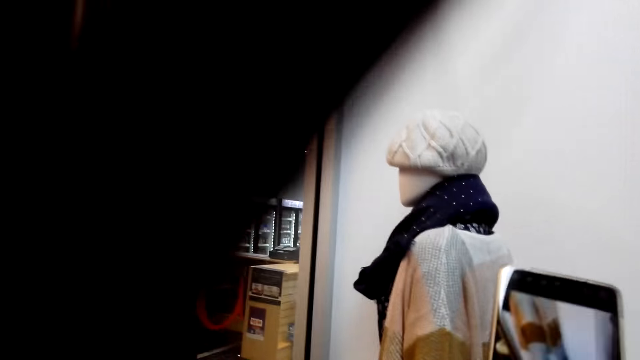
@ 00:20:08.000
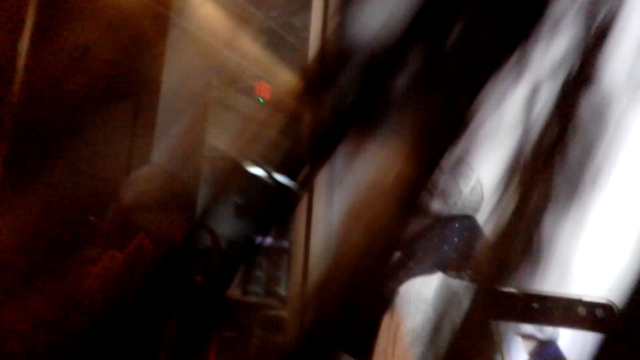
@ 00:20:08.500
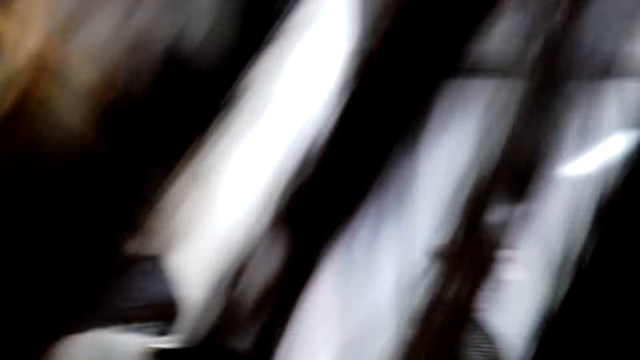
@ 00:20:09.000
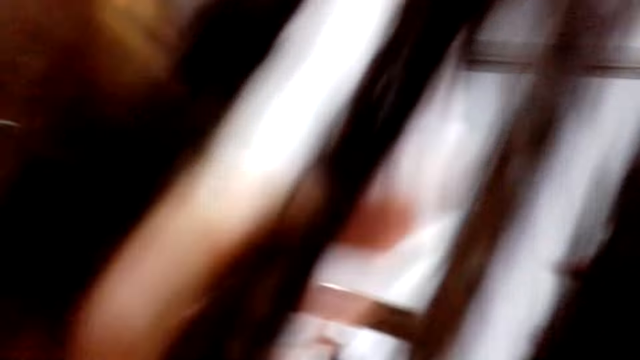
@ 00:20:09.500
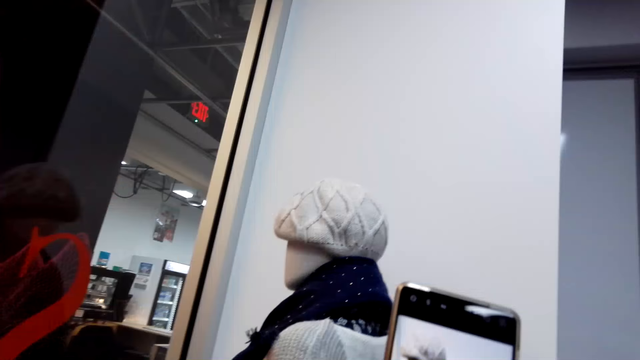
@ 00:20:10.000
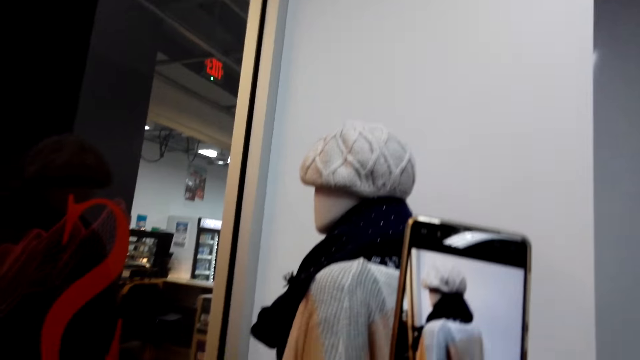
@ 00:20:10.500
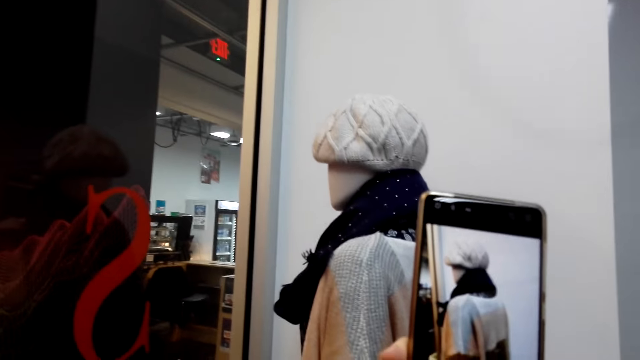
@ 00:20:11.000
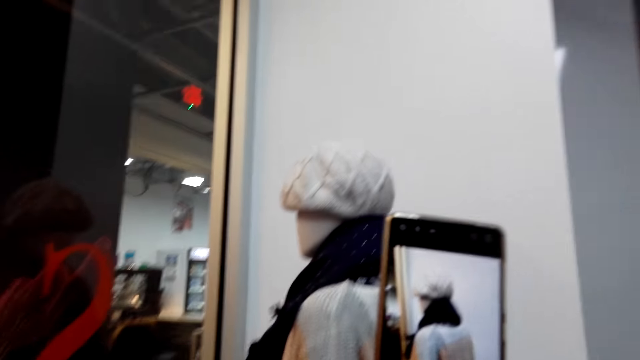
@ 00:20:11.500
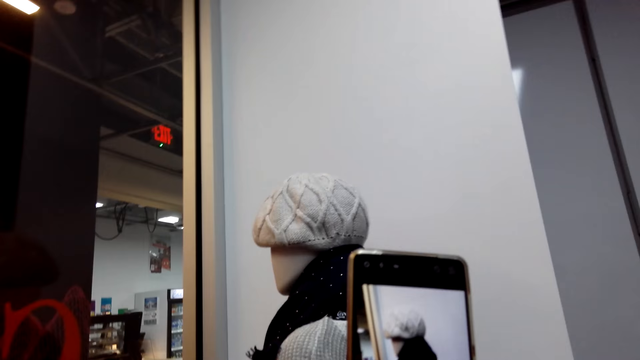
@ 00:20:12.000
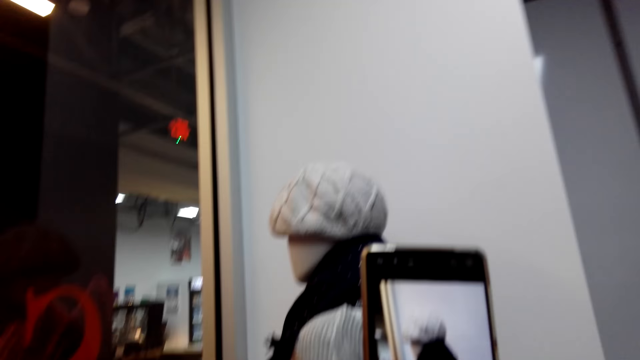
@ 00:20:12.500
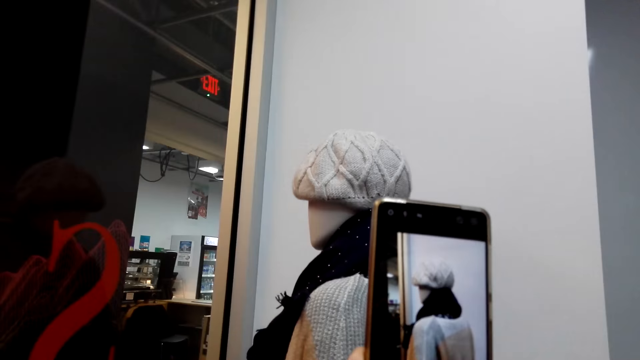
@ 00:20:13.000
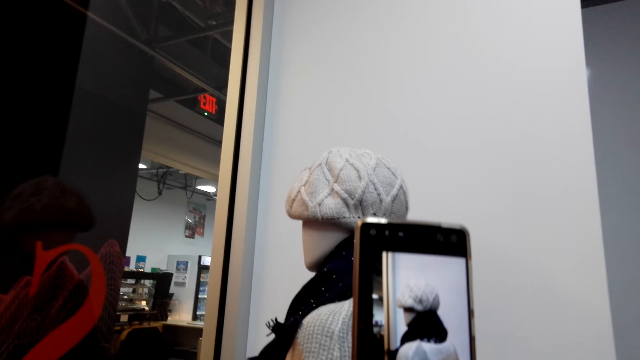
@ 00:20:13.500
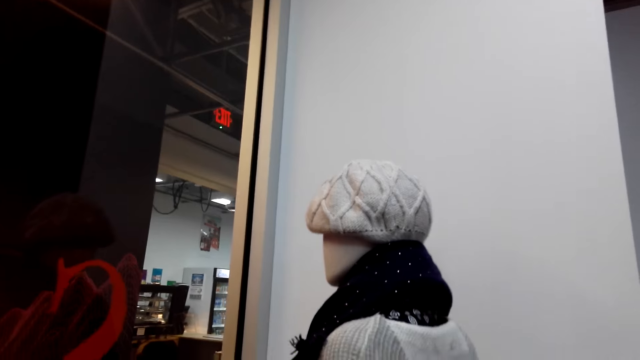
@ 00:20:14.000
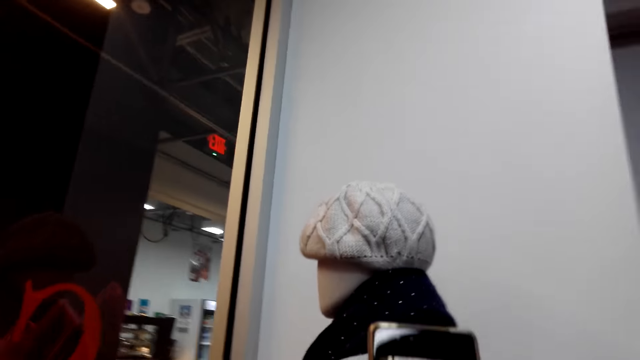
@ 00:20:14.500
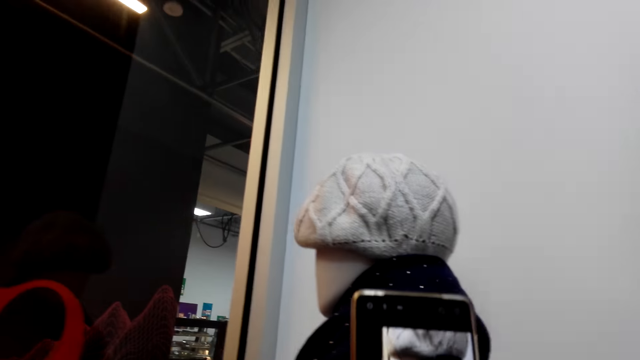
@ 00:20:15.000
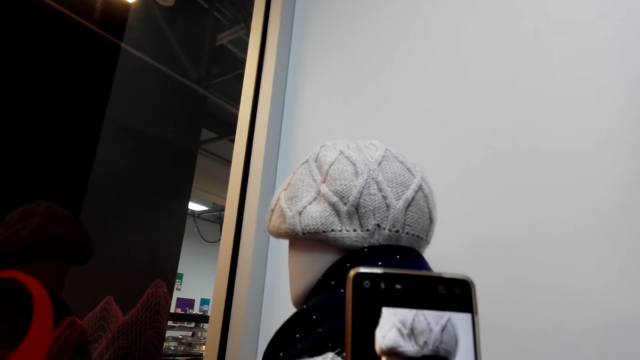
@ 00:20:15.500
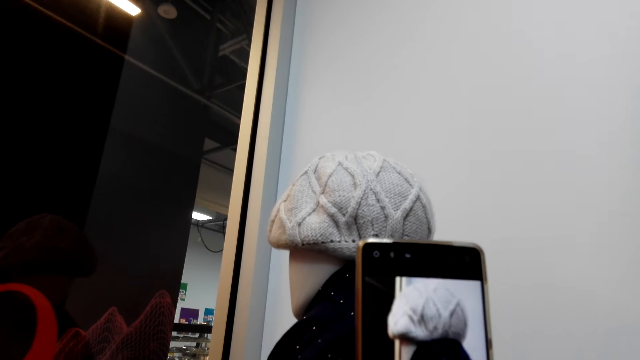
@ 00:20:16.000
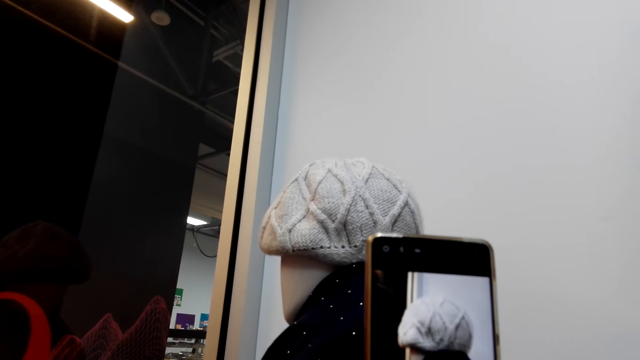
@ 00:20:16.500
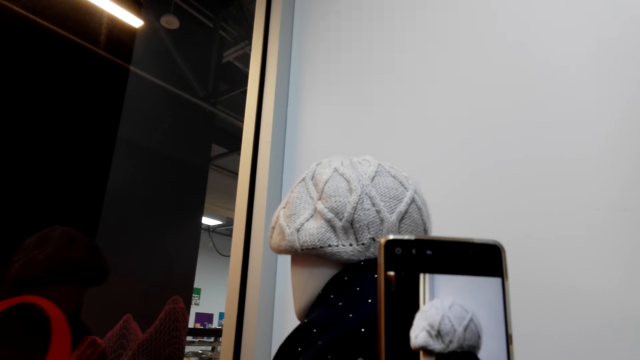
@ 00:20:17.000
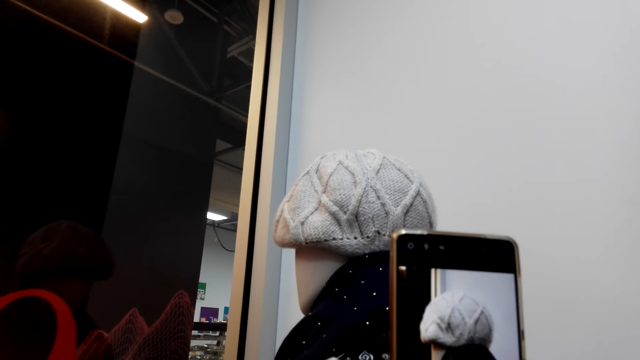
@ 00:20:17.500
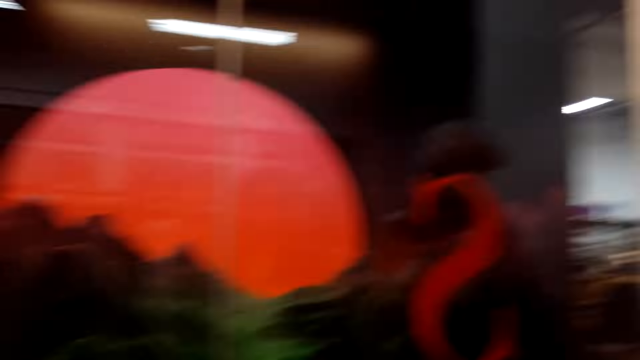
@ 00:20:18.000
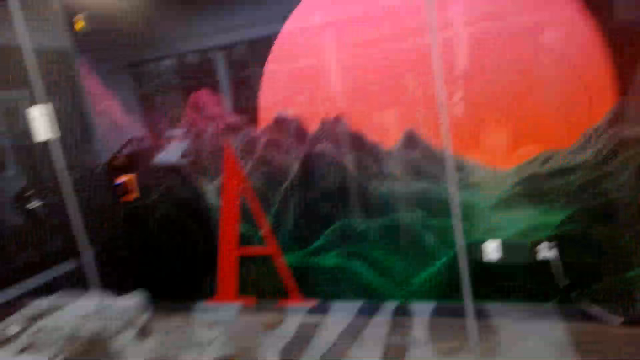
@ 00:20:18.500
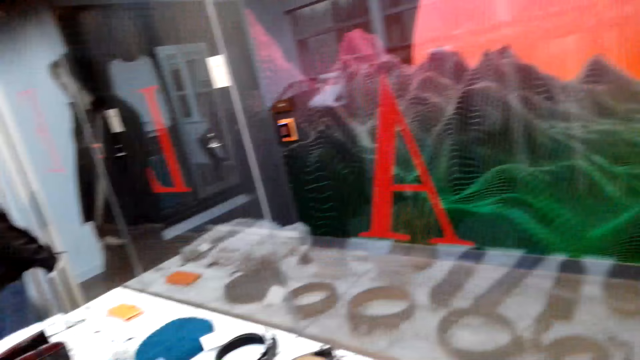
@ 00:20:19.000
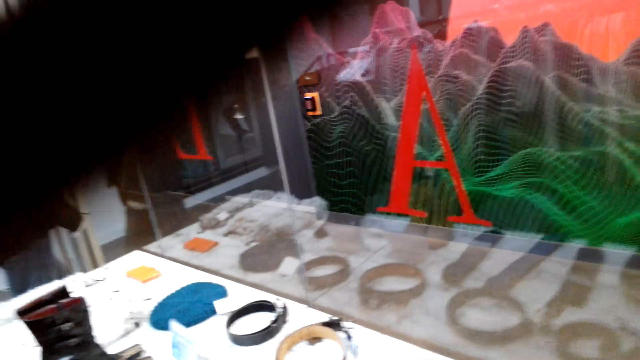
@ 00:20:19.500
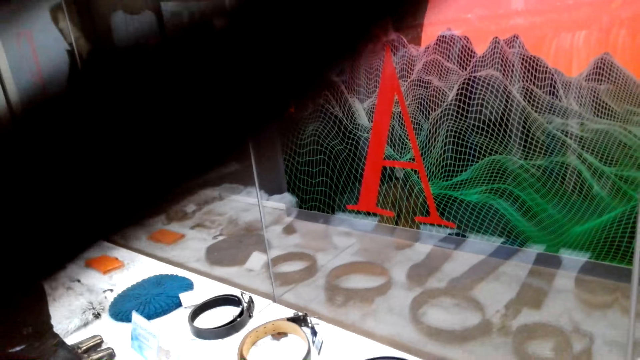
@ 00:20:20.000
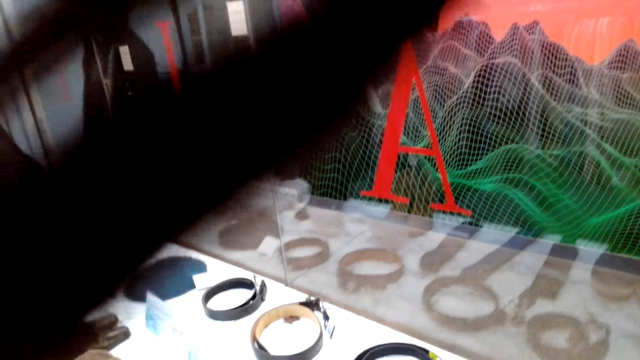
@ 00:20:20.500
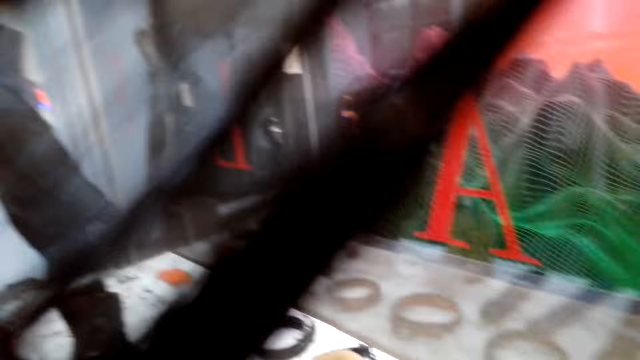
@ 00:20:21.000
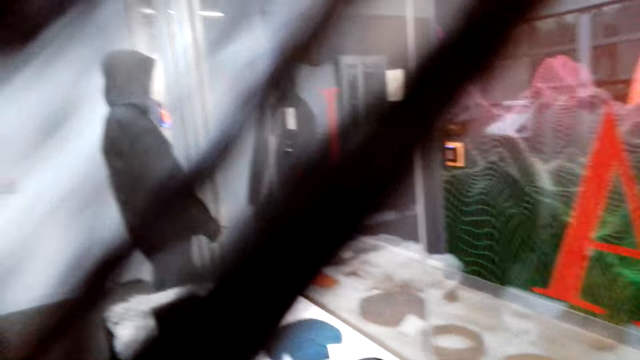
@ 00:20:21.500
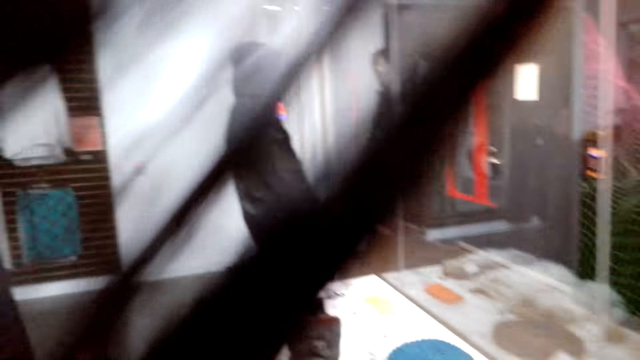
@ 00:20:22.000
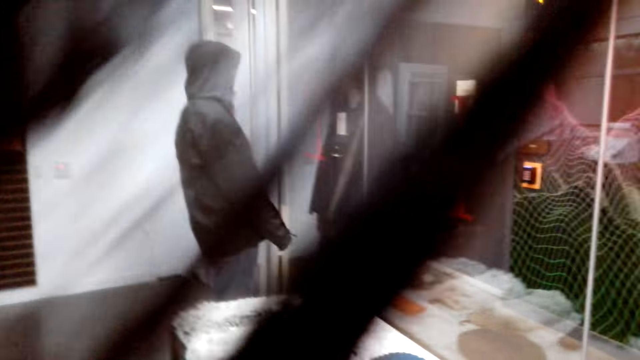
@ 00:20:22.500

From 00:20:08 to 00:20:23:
The camera wearer takes a picture of the clothes. She uses the phone. She touches her hair. She walks in the room.

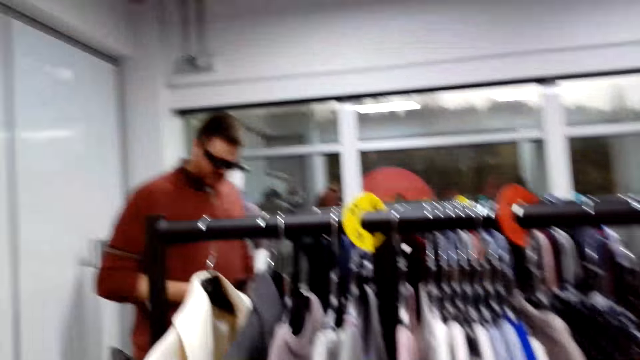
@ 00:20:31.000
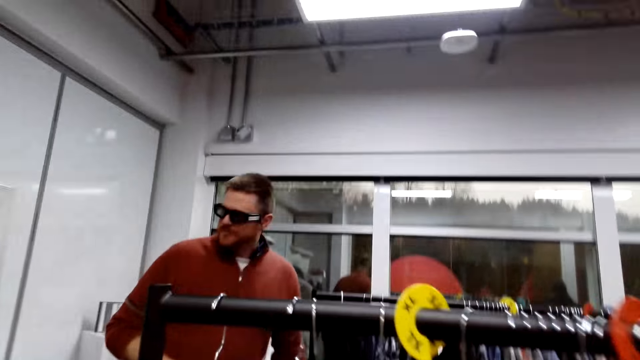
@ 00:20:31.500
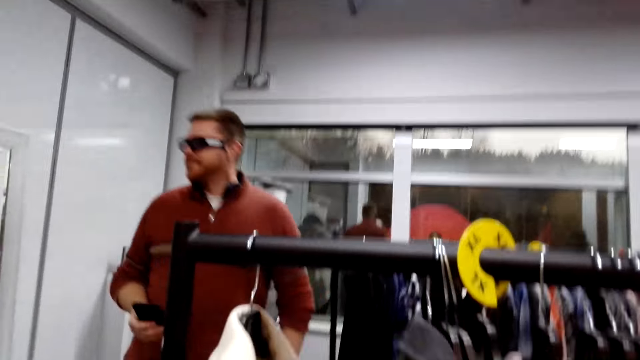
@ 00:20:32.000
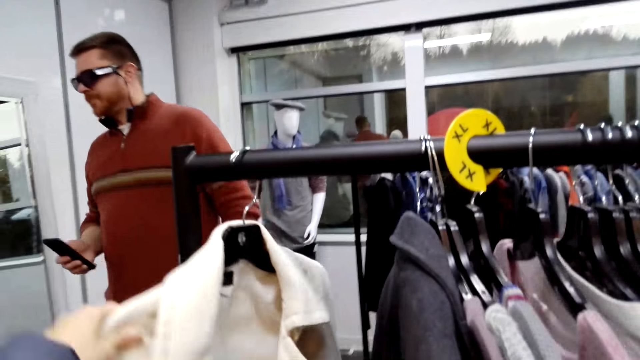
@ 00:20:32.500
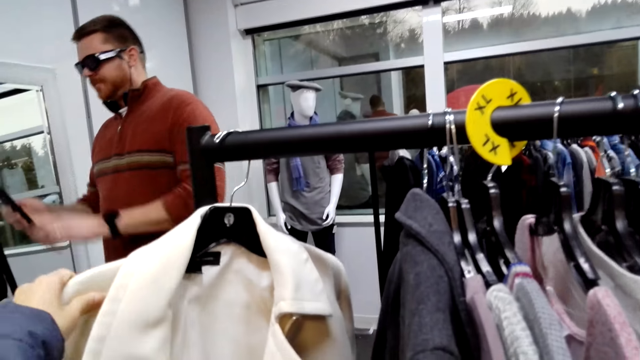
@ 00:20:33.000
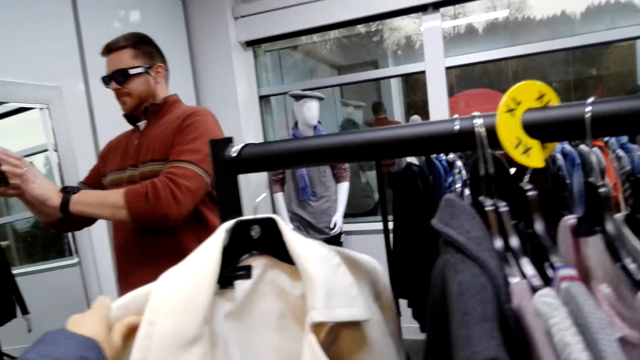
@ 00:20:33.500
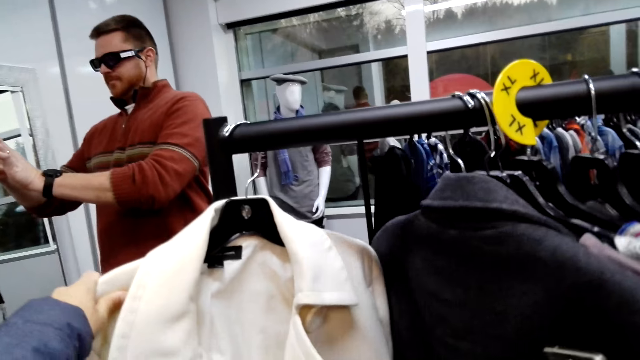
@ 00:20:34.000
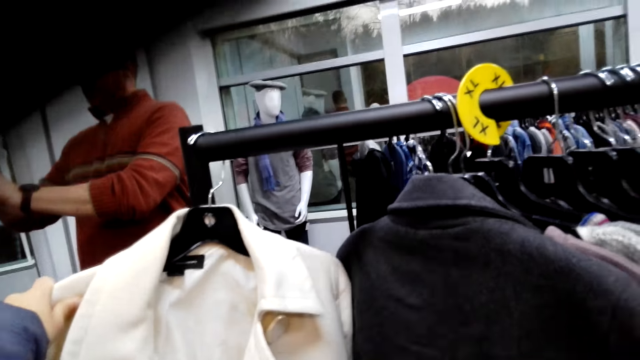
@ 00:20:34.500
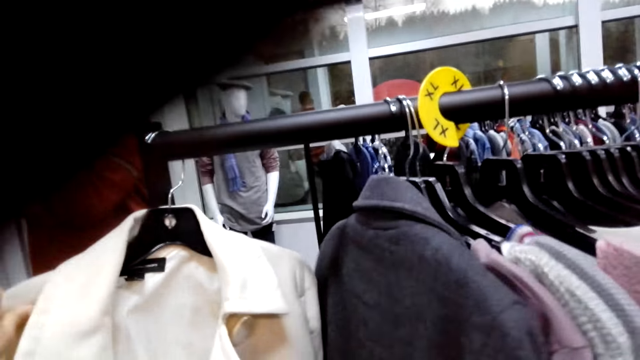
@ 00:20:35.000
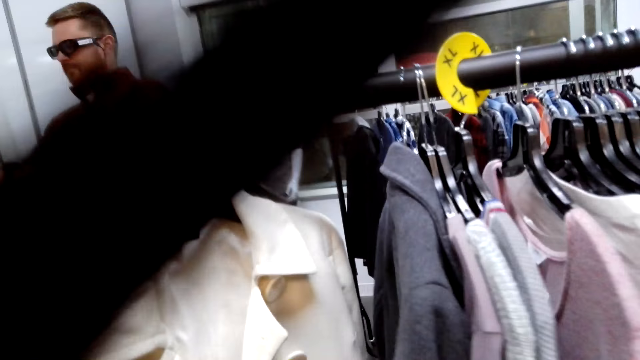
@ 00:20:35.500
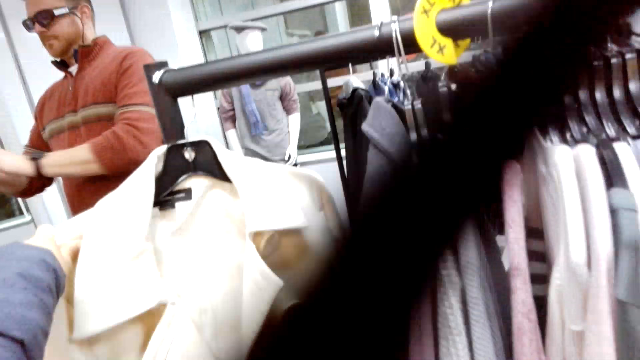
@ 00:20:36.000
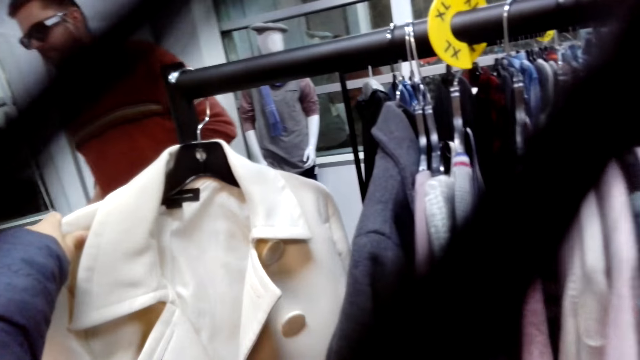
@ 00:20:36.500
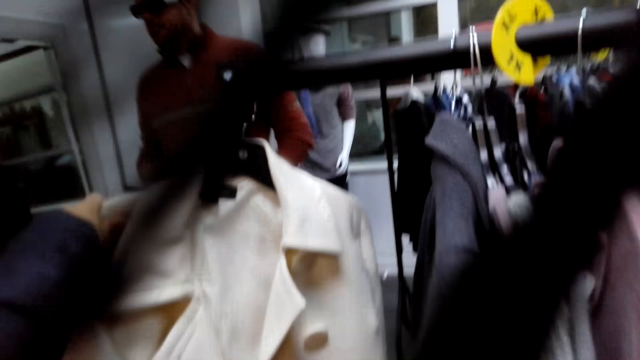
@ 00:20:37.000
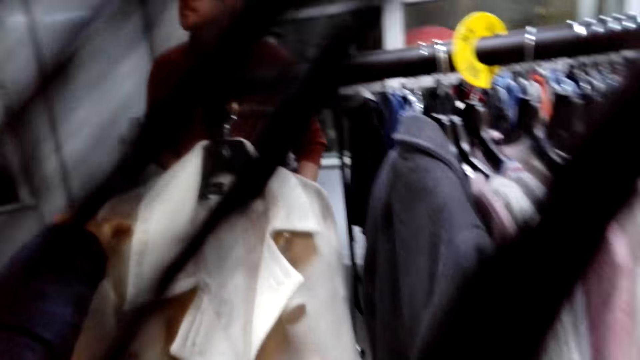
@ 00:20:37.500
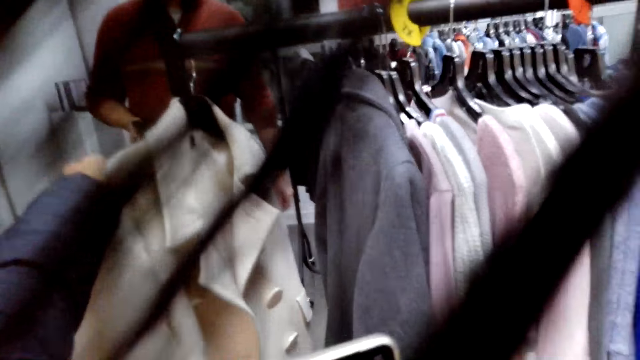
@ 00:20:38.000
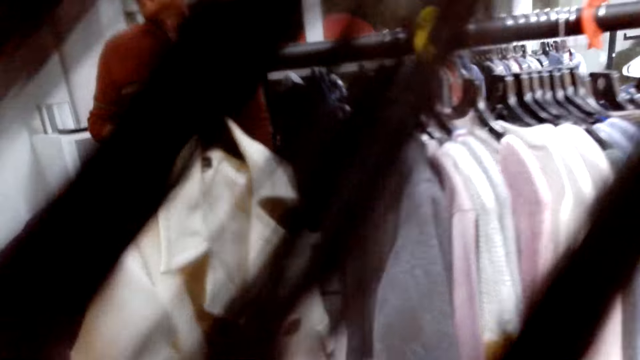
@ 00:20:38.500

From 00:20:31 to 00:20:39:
The camera wearer looks in the room. A man walks in the boutique. The camera wearer touches the coats. They look at the coats.
